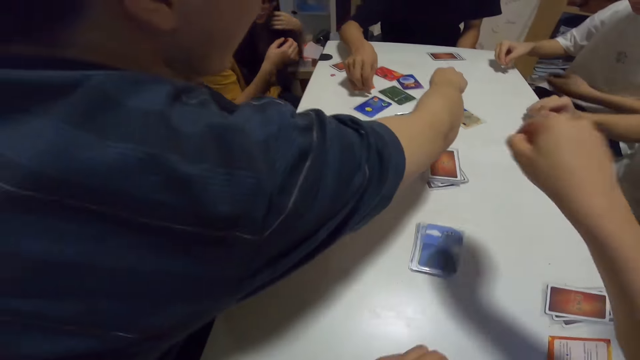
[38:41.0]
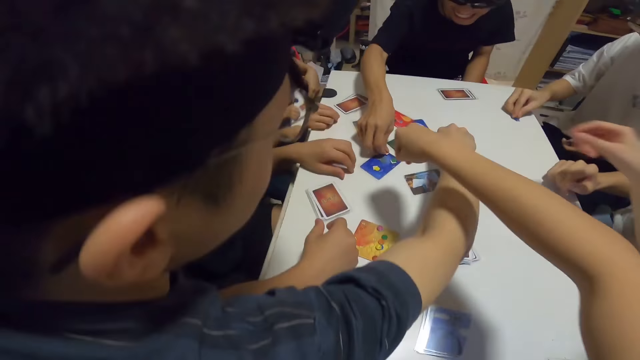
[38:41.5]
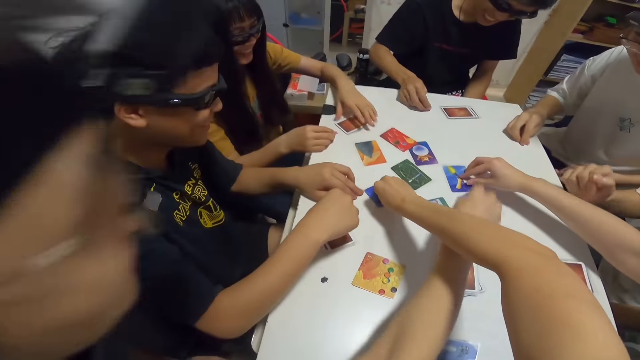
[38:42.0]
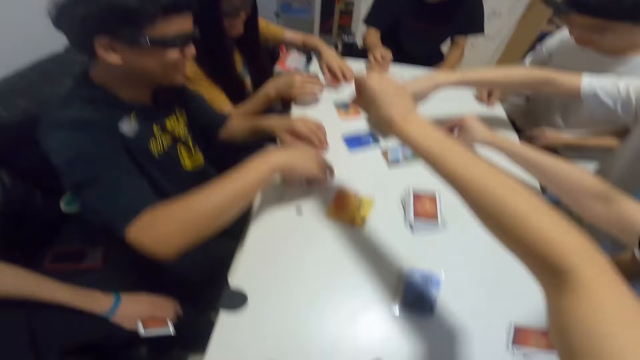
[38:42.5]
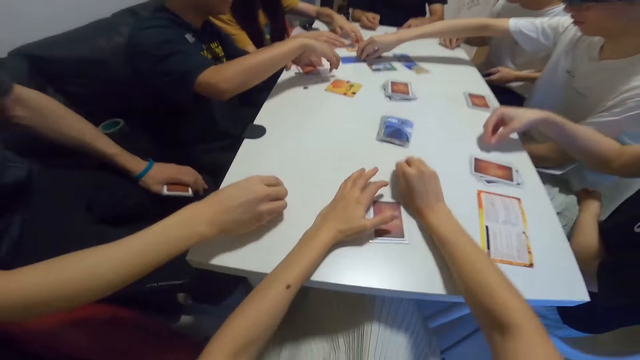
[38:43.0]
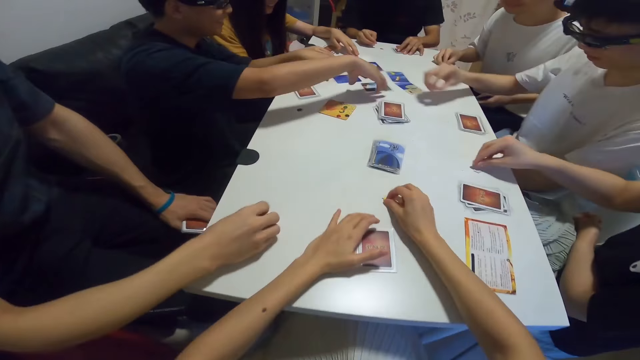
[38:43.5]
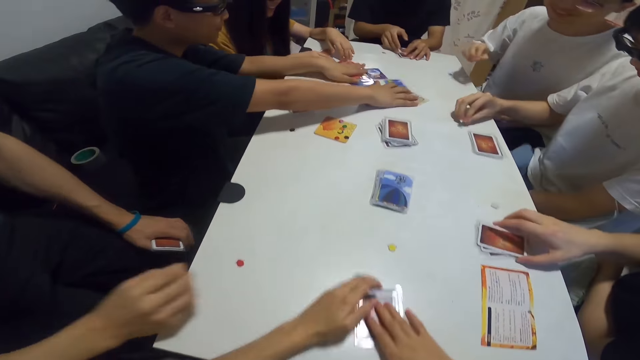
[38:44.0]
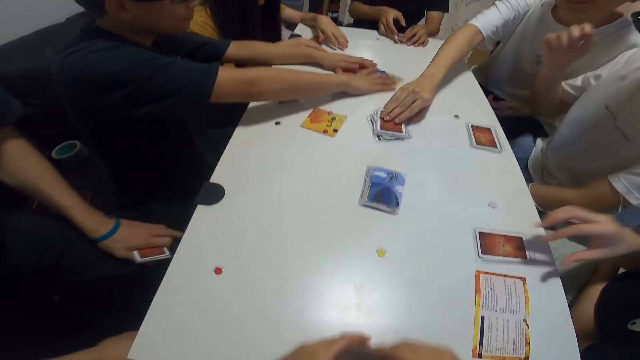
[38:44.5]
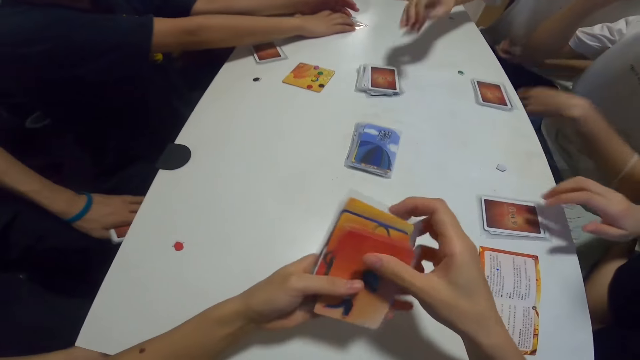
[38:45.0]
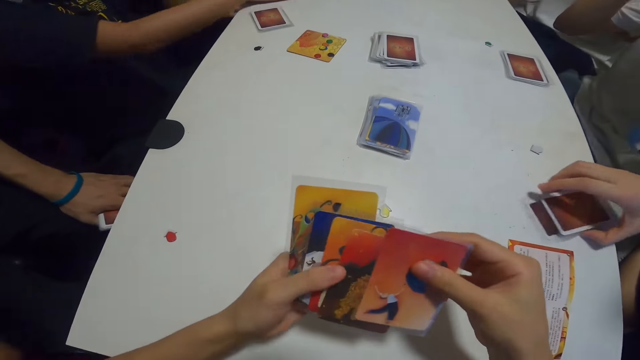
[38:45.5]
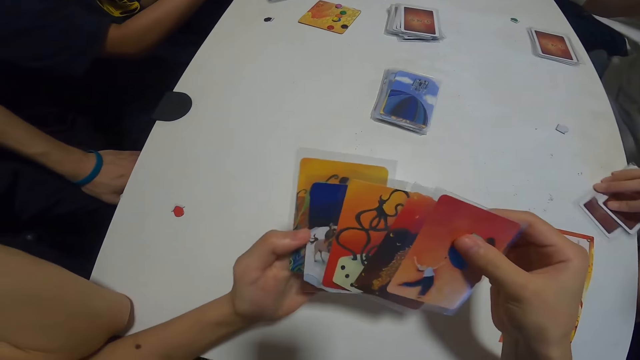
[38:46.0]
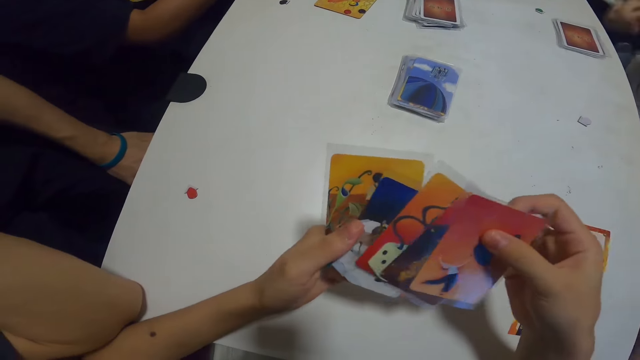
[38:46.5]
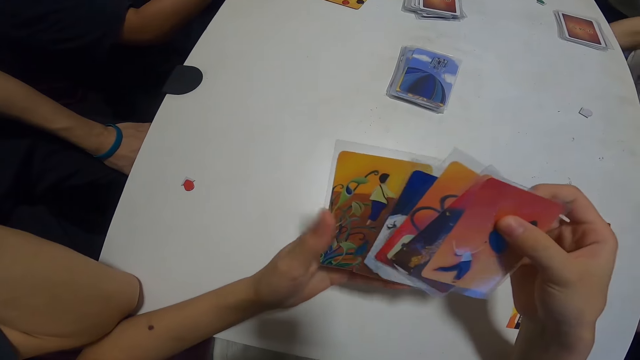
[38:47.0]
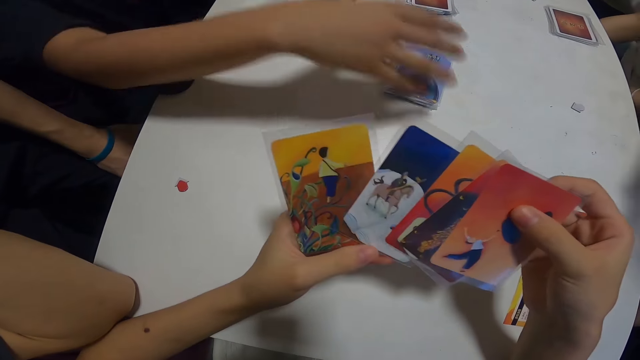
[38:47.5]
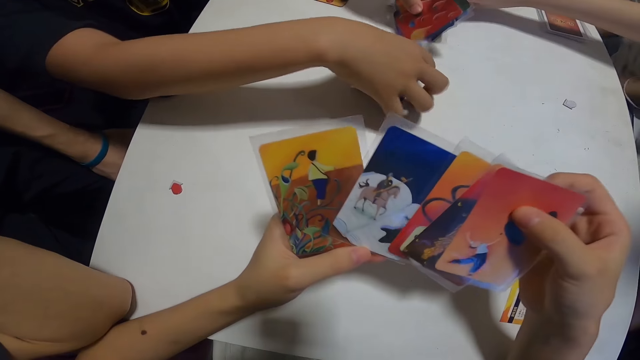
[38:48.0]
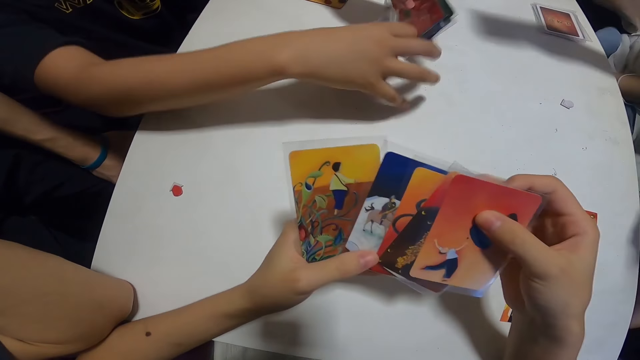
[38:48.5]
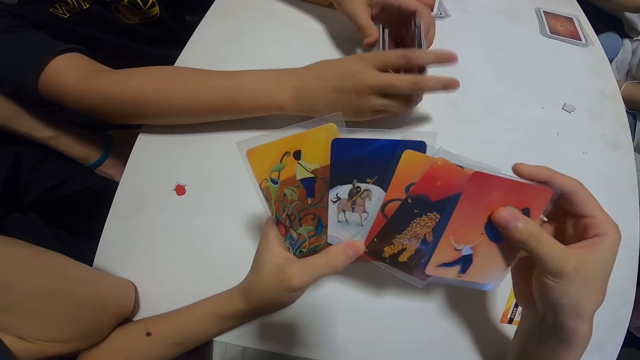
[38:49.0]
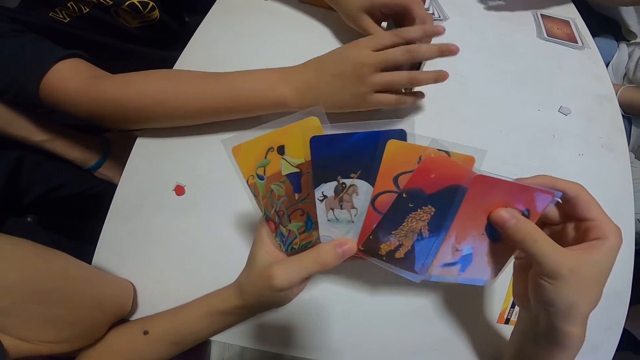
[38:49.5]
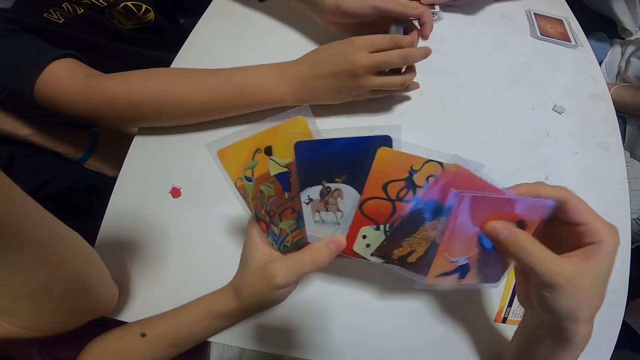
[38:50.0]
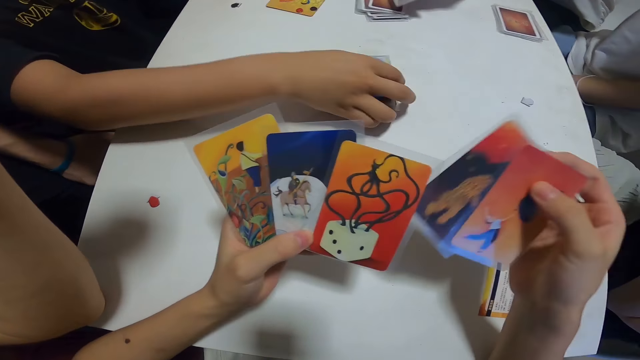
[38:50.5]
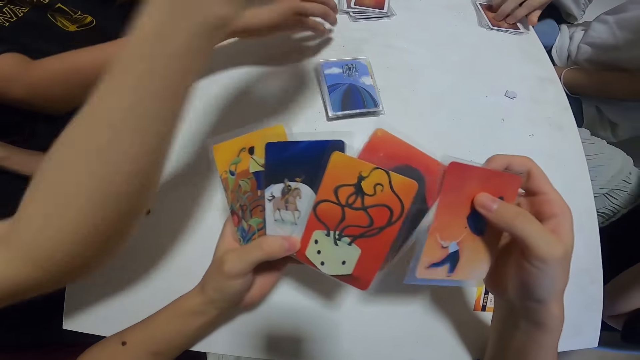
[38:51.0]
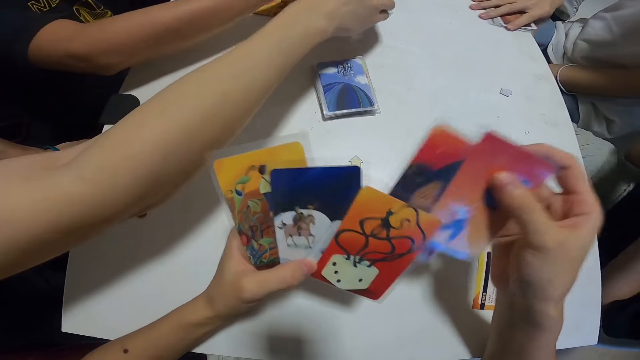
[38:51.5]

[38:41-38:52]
A man places the blue paper on the table. Another man picks the brown paper from the card. Another man picks the red paper from the card. The man with the brown paper places the blue paper on the table. A lady picks the white paper from the card. The camera wearer picks the yellow paper from the card. Another lady gathers the card on the table. The first lady drops the white paper on the table. The man drops the red paper on the table. The camera wearer drops the yellow paper on the table. Another man drops the green paper on the table. The camera wearer packs her cards from the table. Another man gathers the cards from the table. Another man reshuffles the cards. The first man picks a card from the pile of cards on the table. The camera wearer checks through her cards. The first lady packs her cards from the table. The camera wearer aligns the cards. The man who gathered the cards packs the pile of cards from the table with his right hand and adds the cards in his hands together. The man who reshuffled the cards aligns the cards. The man who gathered the cards places the cards on the table.

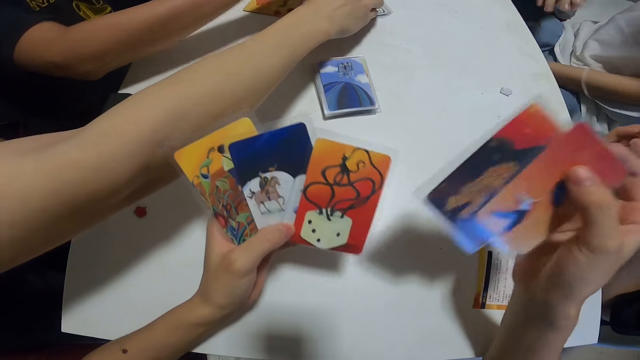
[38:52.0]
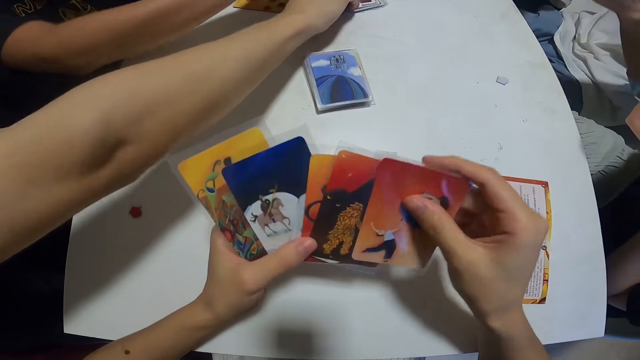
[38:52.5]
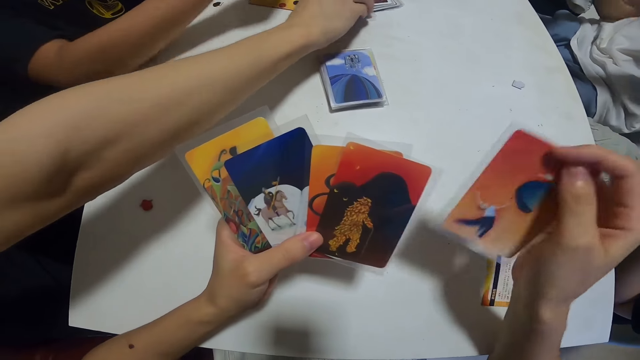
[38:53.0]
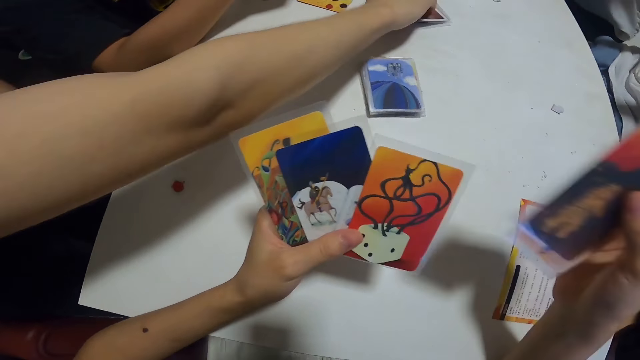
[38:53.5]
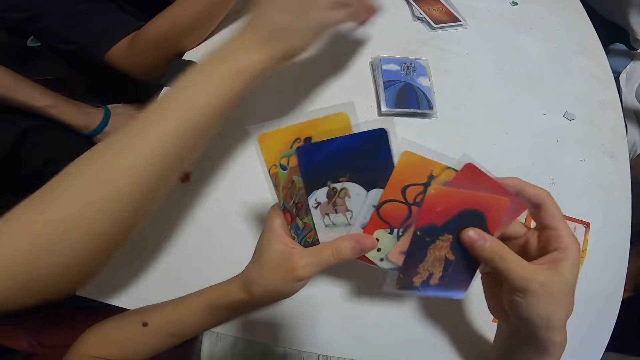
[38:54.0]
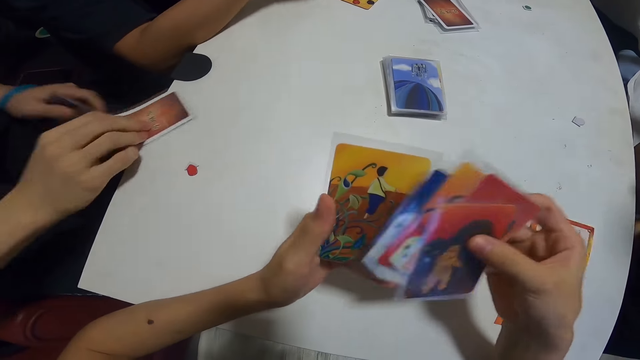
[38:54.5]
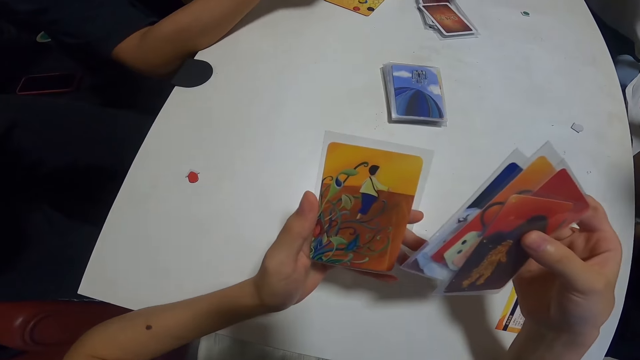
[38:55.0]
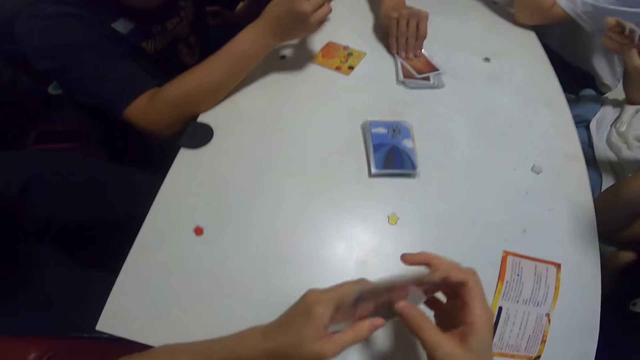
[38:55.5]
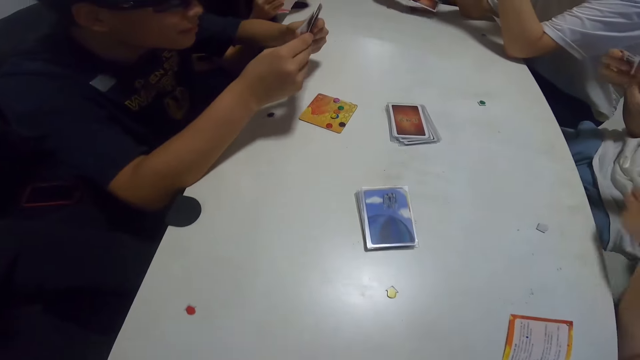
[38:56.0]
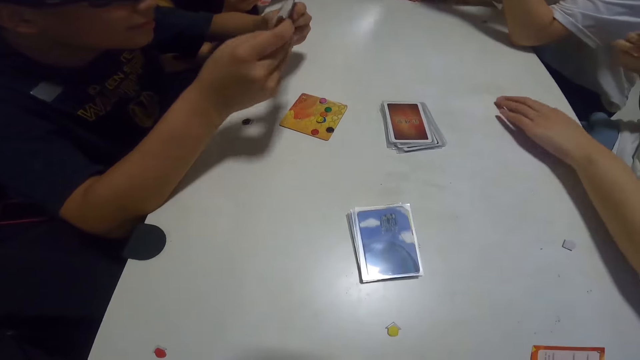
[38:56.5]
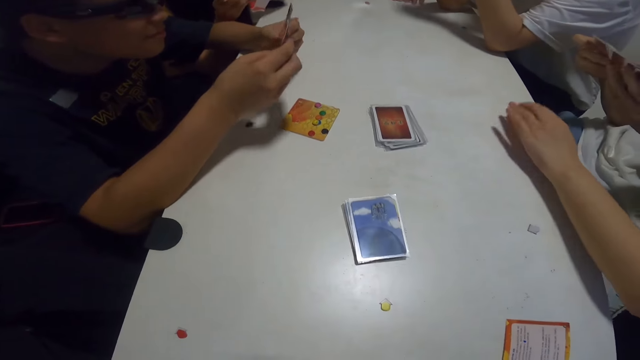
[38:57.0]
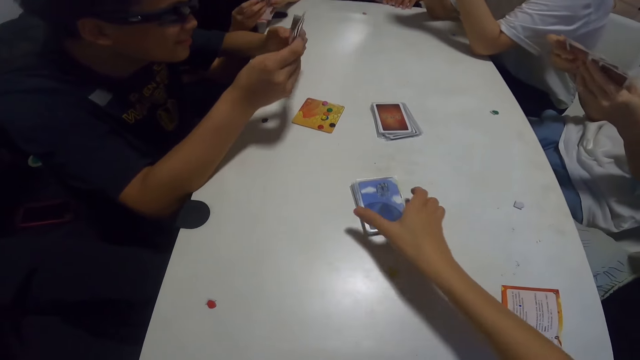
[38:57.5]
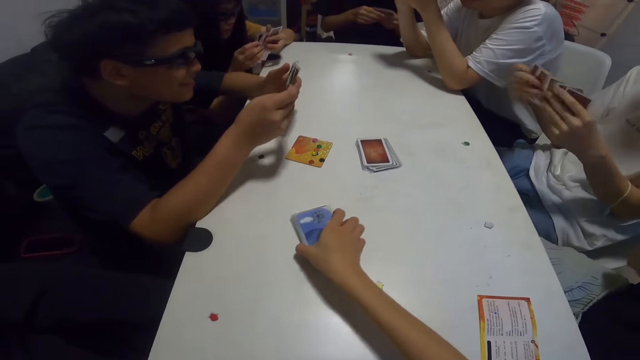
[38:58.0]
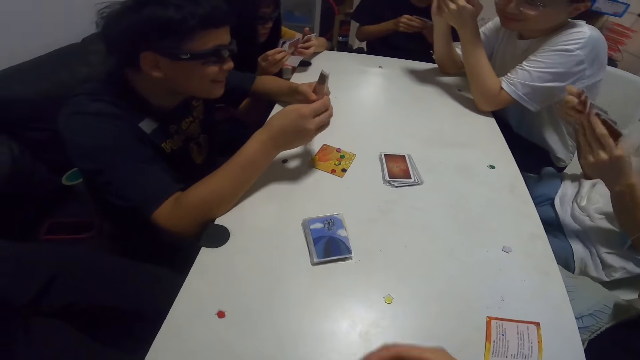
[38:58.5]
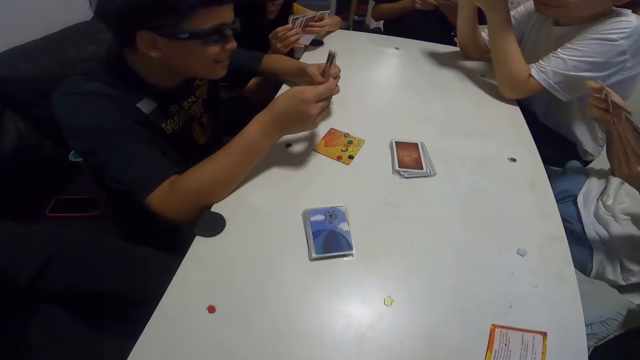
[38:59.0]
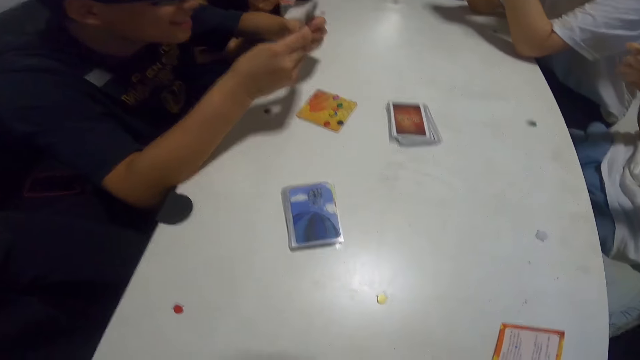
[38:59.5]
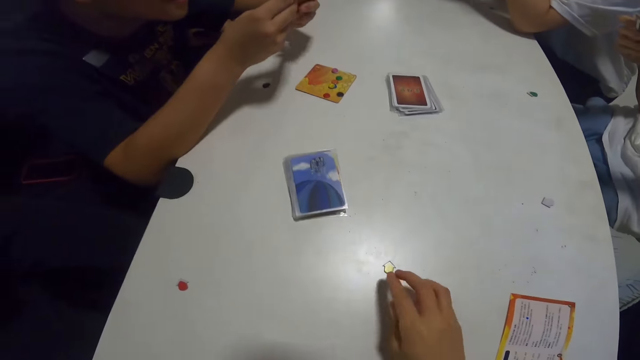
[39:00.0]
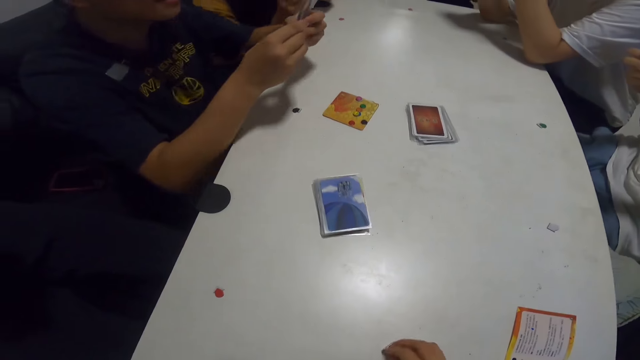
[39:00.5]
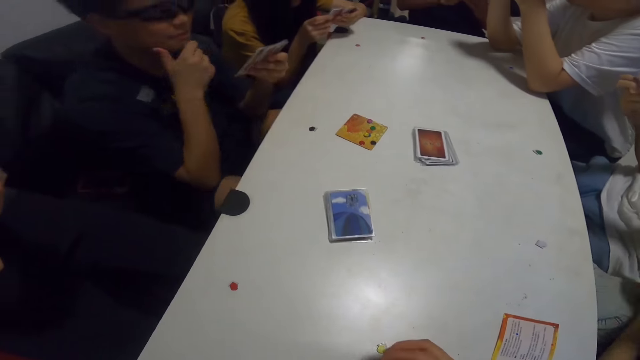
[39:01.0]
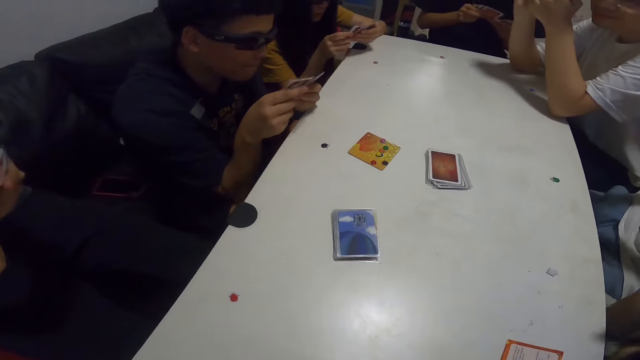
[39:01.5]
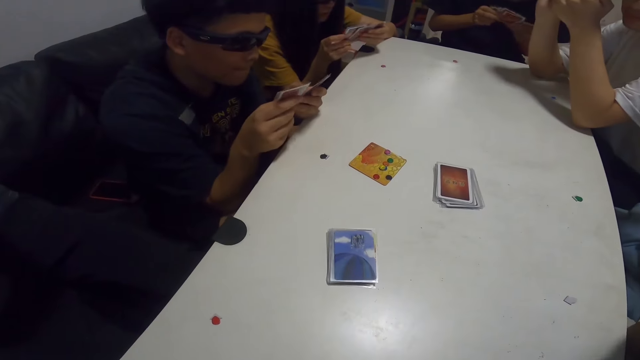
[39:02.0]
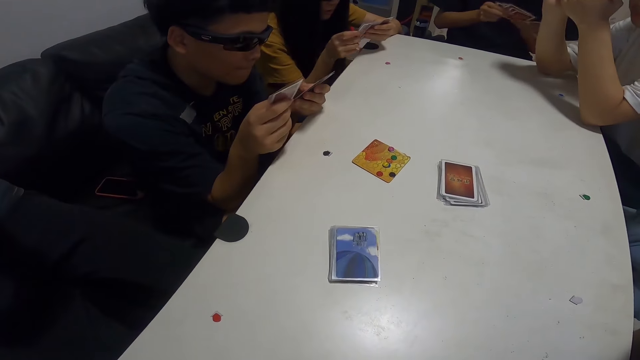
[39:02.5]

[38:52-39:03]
A man picks a card from the pile of cards on the table. Another man picks a card from the pile of cards on the table. A third man checks through his cards. The second man packs his cards from the table. A lady moves the green paper on the table. The camera wearer moves the cards on the table. Another lady checks through her cards. A fourth man checks through his cards. The second man checks through his cards. The camera wearer moves the yellow paper on the table.
